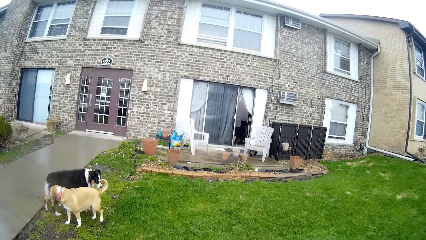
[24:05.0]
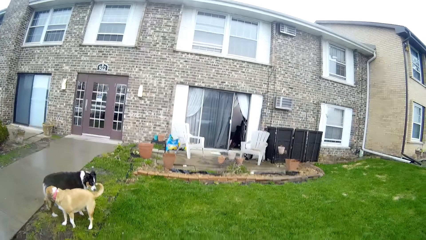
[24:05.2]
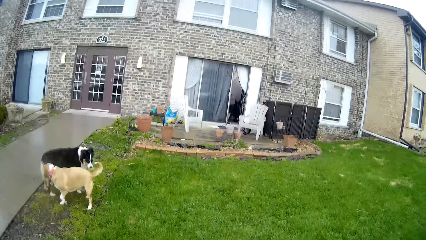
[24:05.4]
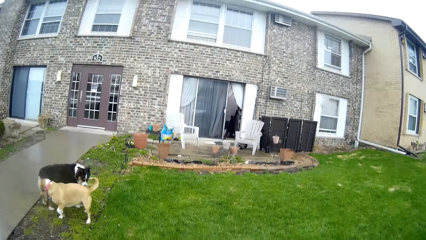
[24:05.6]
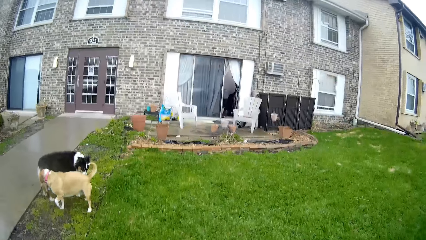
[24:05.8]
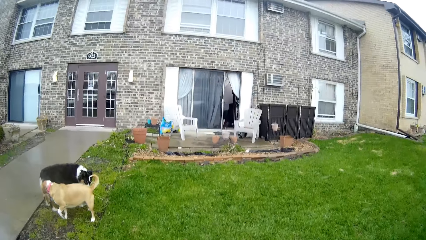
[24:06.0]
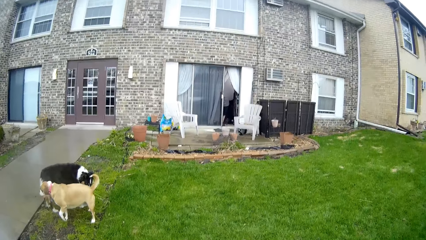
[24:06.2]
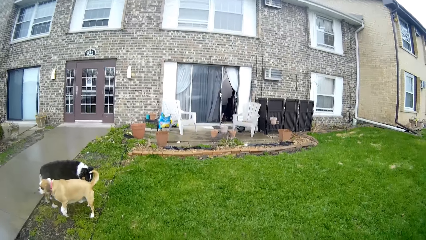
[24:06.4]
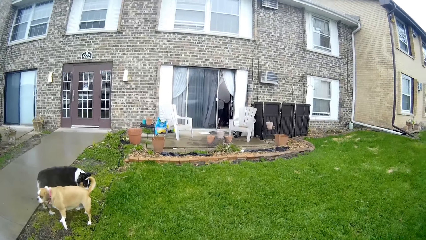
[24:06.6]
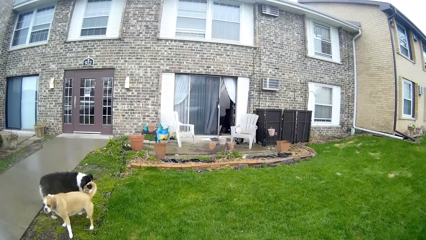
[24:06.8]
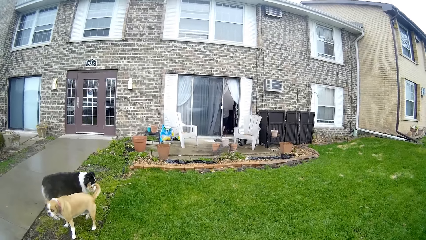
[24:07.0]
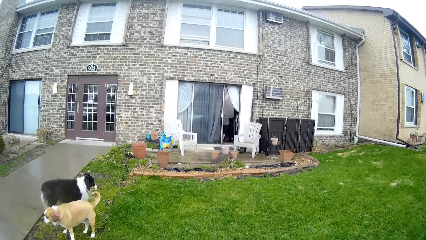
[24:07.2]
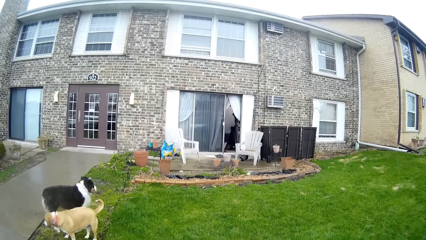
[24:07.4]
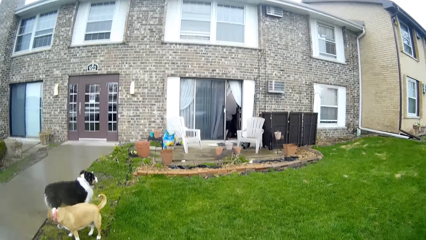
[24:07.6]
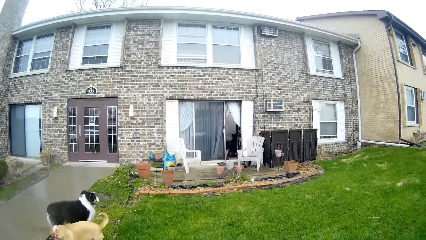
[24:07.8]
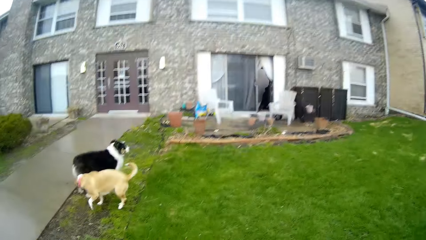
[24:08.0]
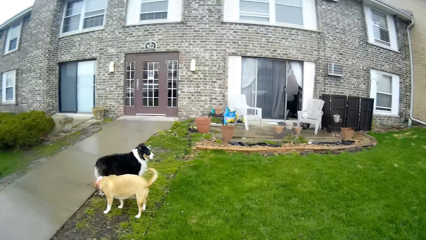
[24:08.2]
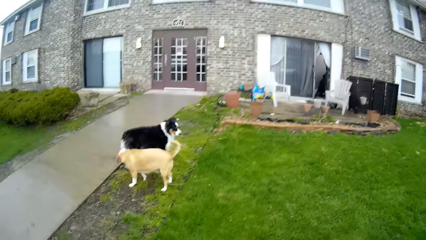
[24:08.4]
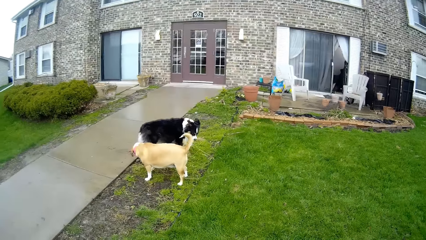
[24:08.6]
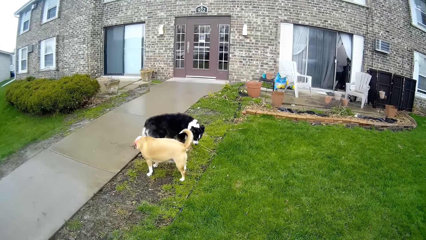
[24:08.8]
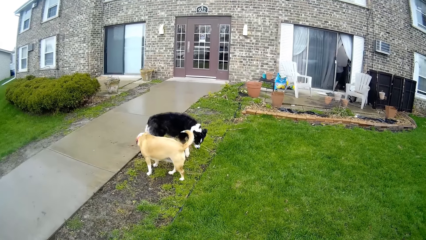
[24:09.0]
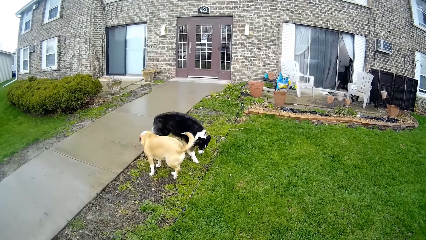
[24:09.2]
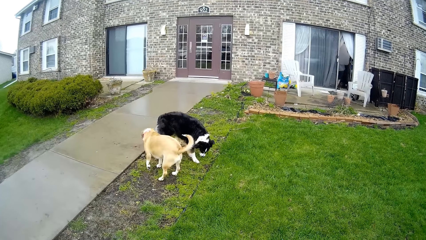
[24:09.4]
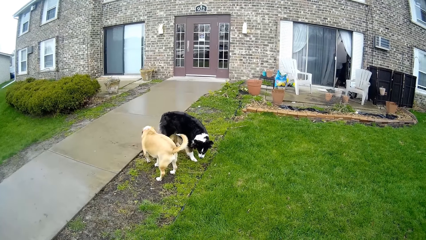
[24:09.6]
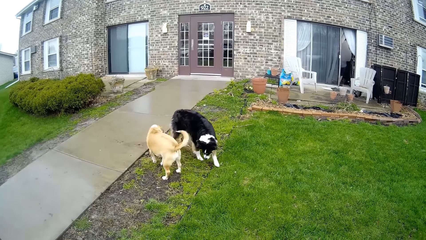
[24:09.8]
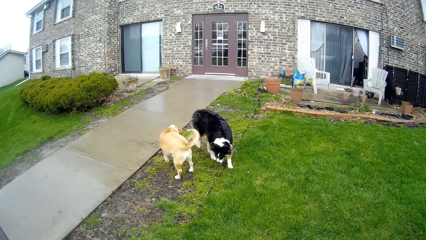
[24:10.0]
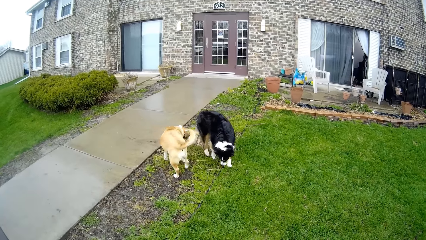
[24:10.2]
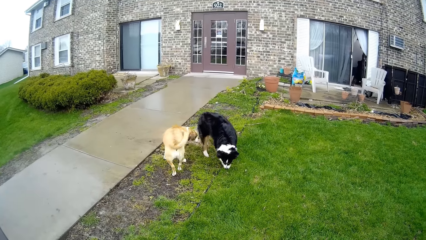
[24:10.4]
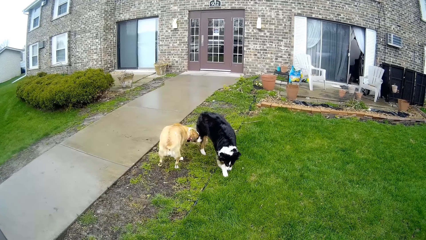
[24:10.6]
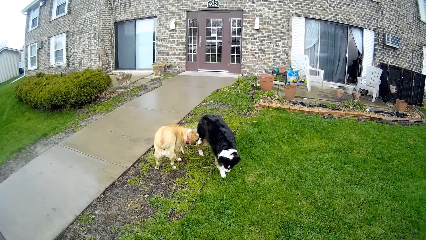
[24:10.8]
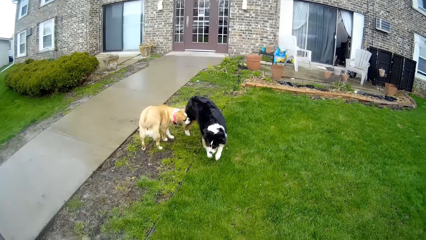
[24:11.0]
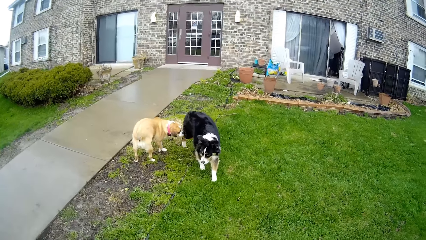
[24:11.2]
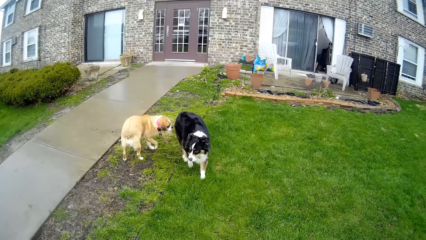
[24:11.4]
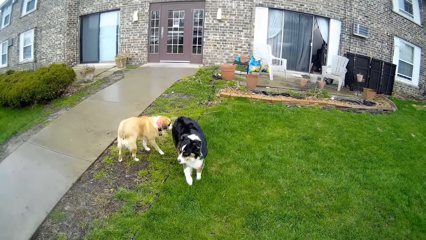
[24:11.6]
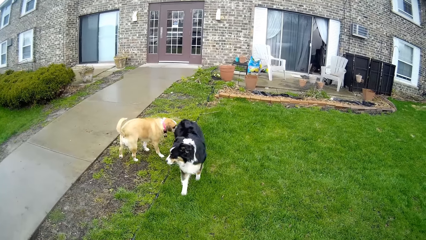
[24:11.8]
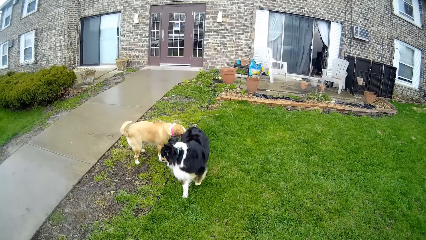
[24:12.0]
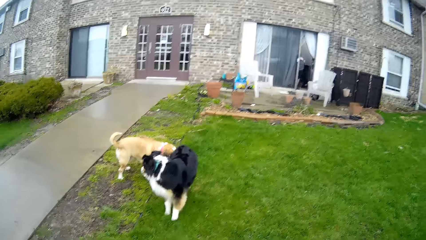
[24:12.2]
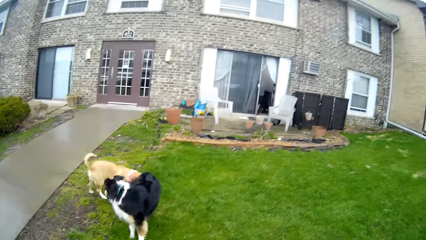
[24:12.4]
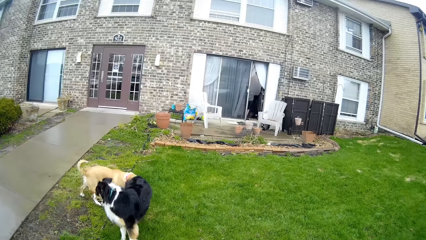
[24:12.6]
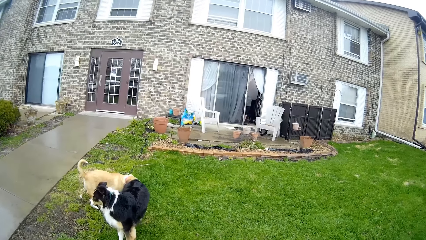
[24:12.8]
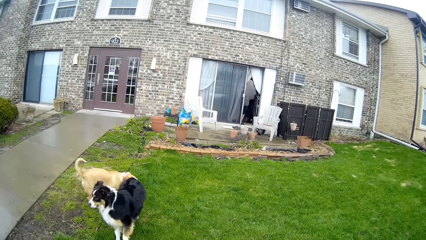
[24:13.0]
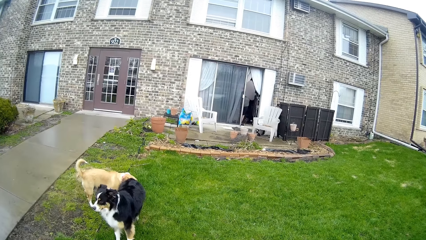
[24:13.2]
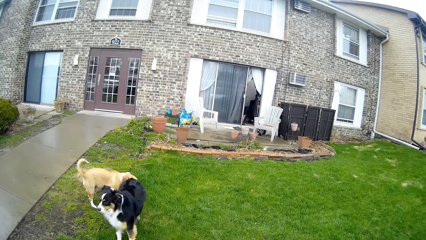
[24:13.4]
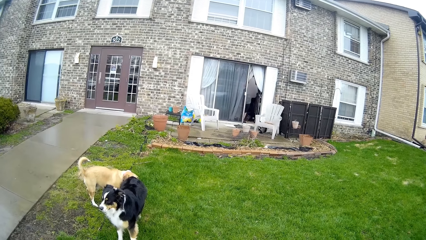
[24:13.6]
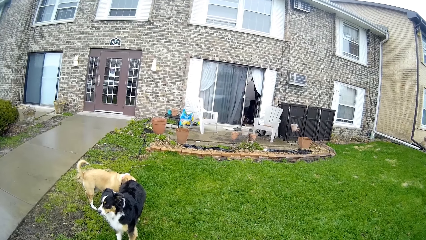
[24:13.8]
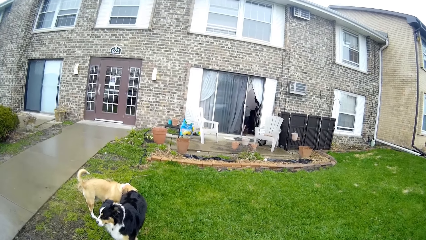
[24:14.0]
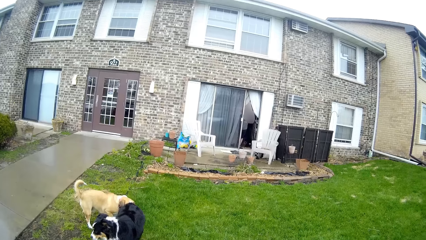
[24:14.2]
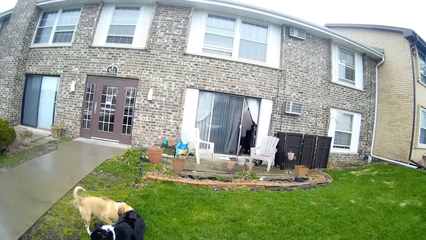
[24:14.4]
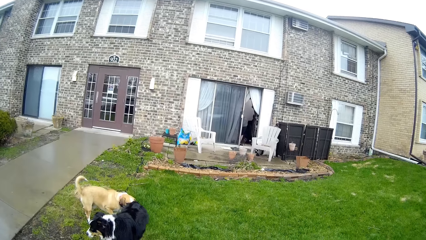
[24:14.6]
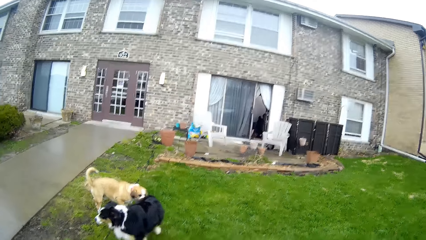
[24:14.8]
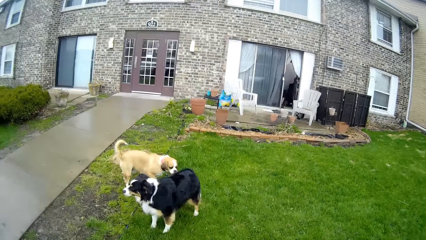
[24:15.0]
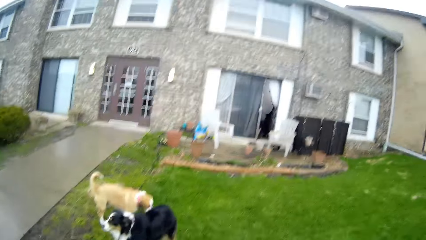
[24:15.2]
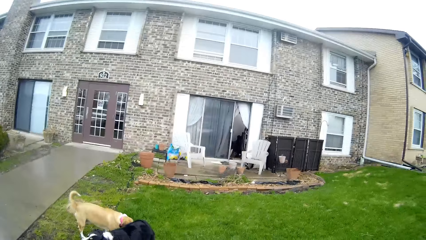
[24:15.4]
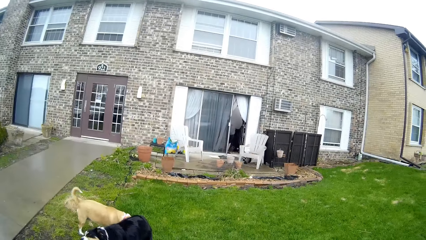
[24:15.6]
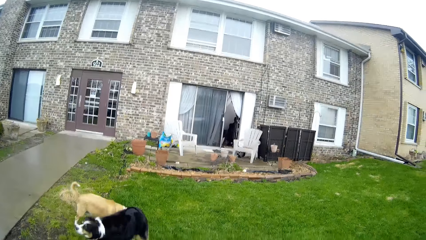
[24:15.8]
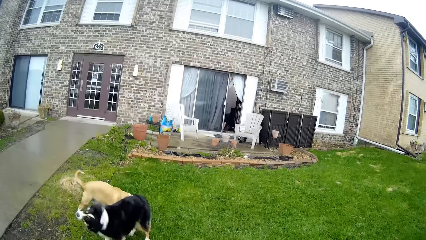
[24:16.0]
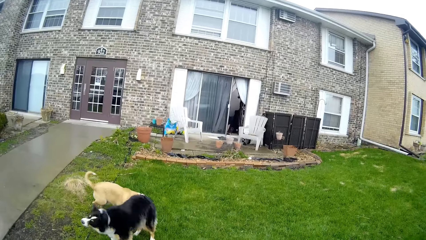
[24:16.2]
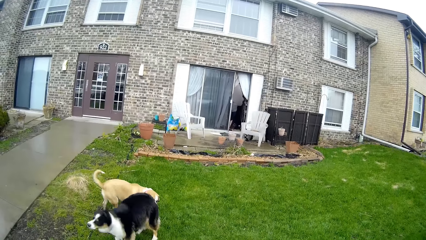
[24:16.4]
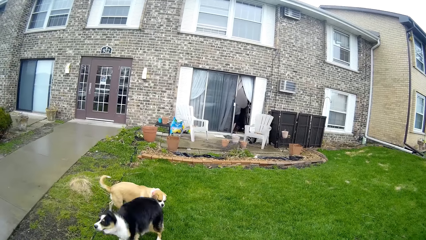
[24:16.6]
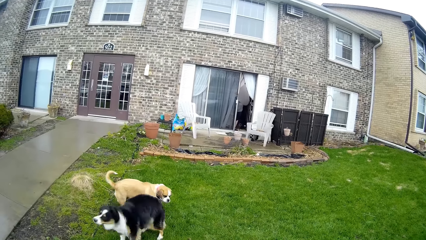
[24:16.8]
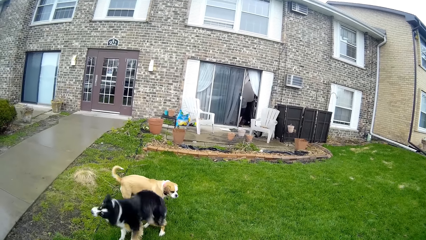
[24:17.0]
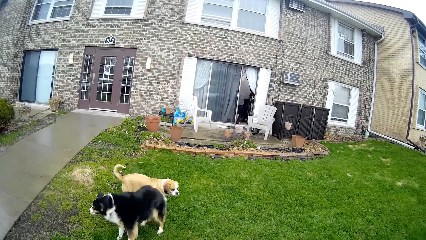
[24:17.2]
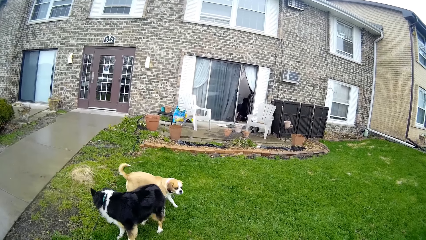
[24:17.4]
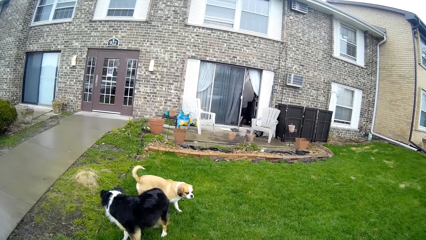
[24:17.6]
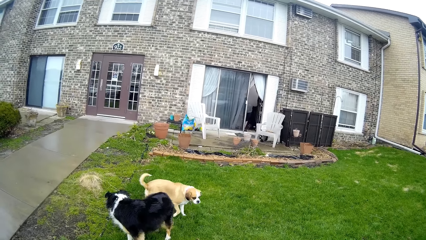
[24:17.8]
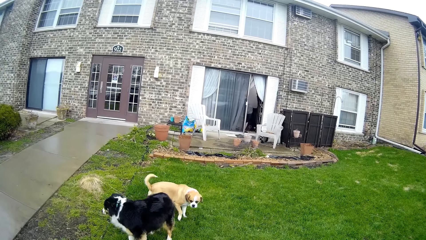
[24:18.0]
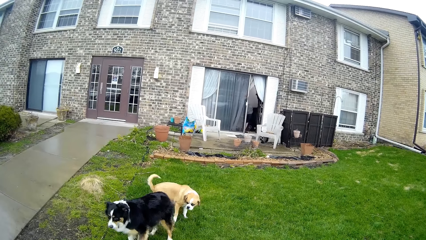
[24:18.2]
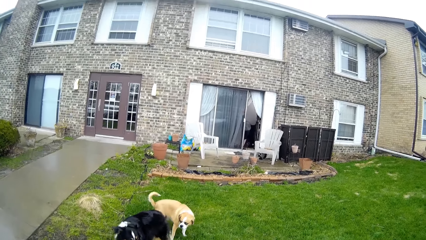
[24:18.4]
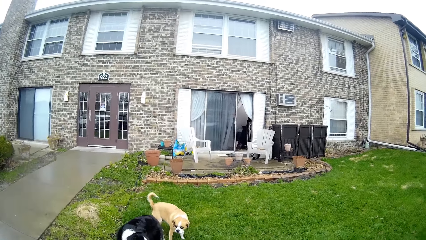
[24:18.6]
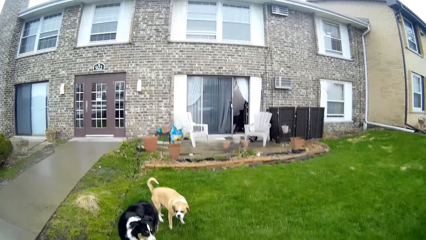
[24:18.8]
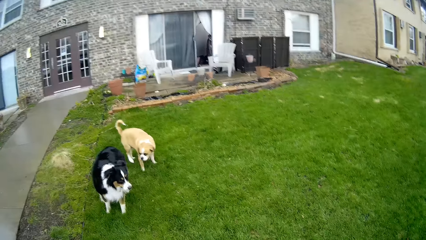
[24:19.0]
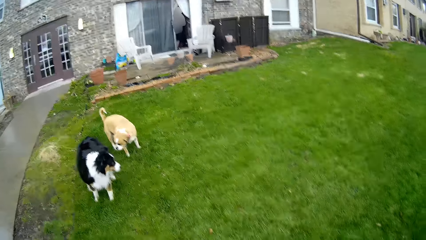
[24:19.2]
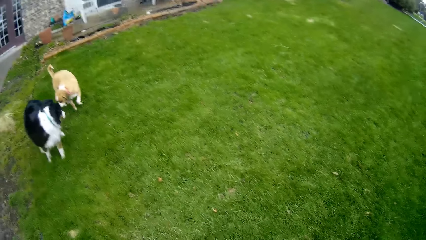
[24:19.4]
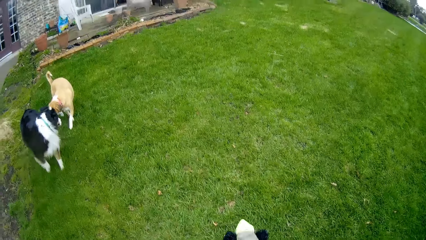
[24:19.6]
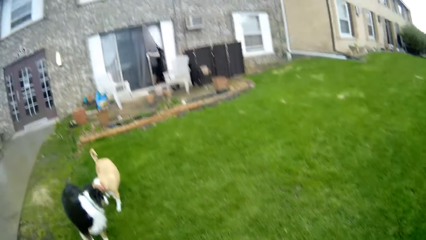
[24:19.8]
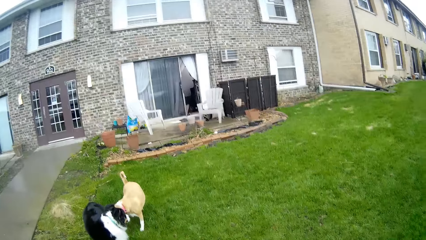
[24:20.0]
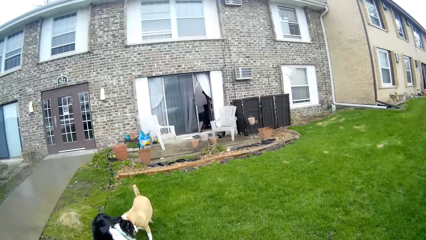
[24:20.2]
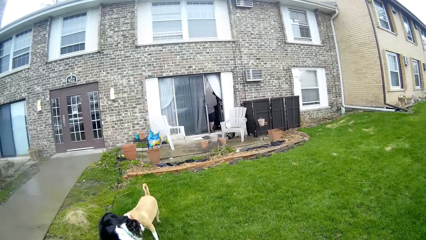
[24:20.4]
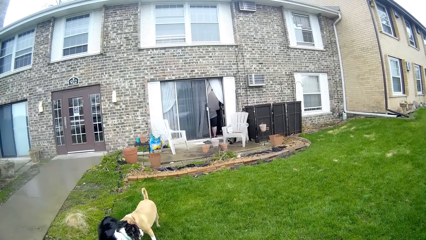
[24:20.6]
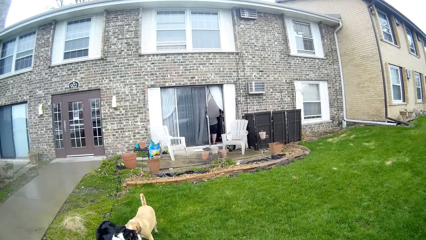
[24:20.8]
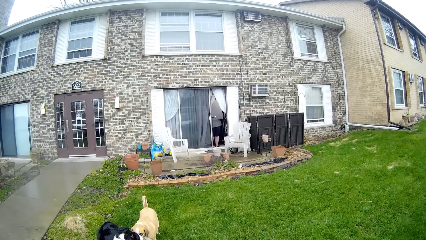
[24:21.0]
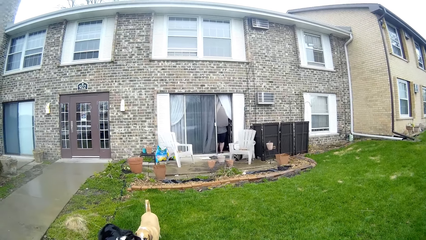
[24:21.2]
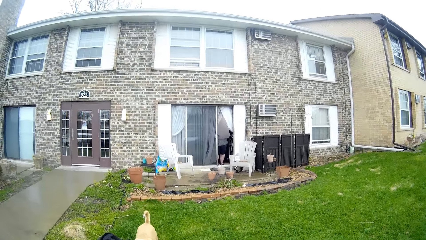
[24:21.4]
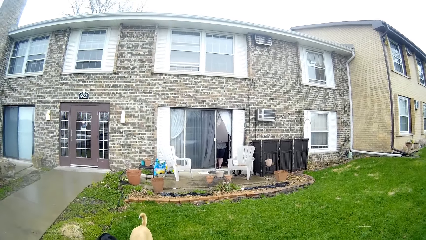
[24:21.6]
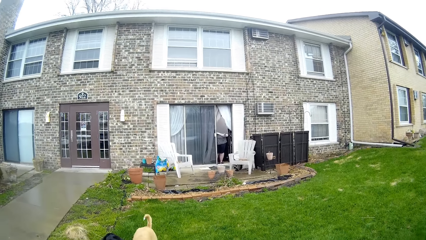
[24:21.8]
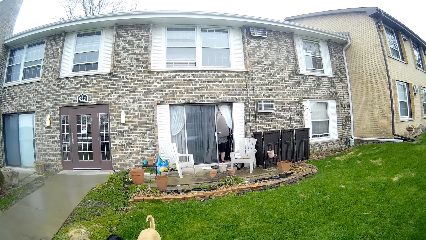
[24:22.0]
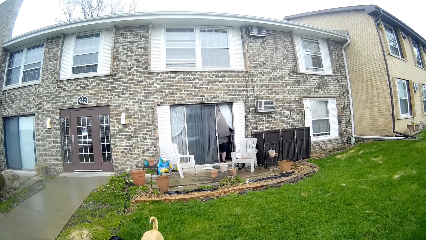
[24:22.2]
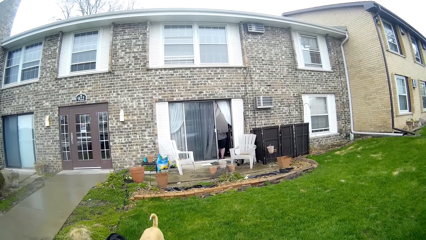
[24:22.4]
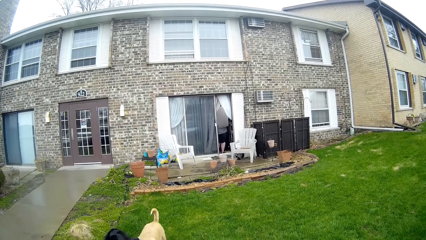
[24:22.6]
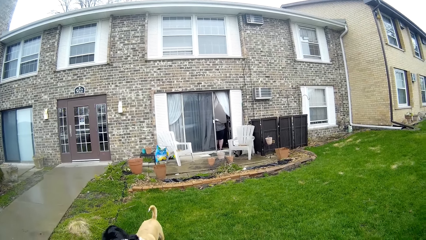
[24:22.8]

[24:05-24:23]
The camera wearer does something. The dog shakes its body. The camera wearer interacts with a woman. They converse with the woman. They move their hand.
